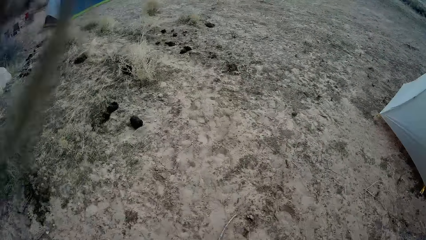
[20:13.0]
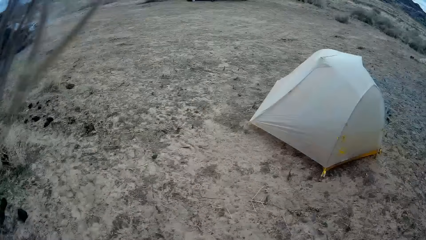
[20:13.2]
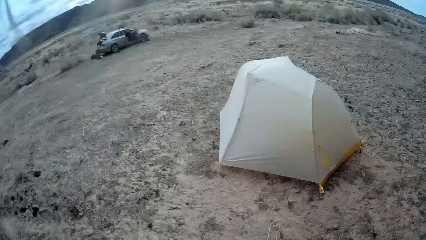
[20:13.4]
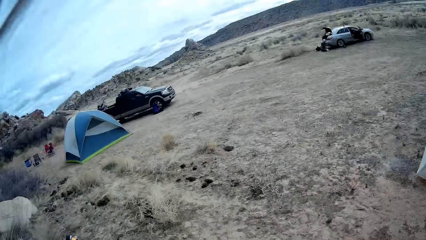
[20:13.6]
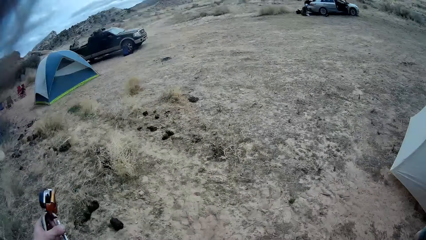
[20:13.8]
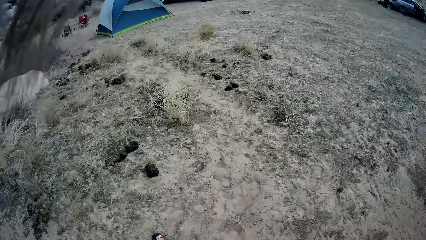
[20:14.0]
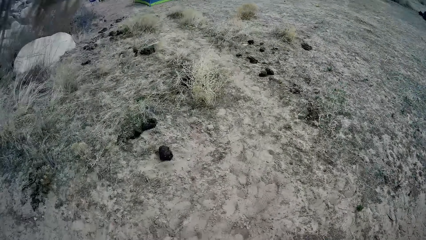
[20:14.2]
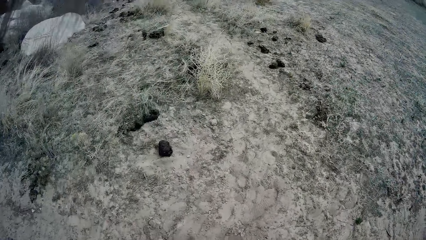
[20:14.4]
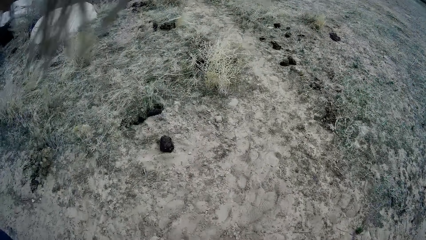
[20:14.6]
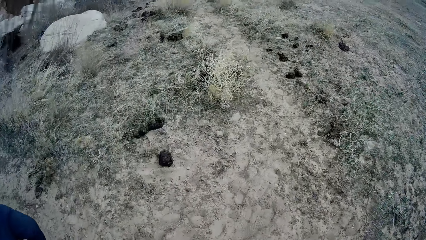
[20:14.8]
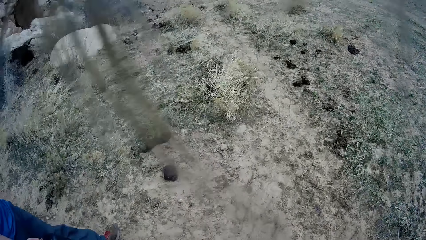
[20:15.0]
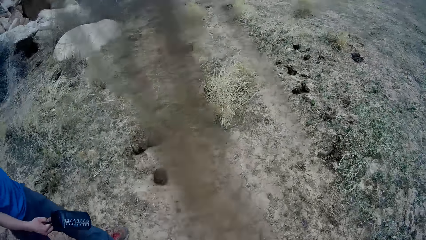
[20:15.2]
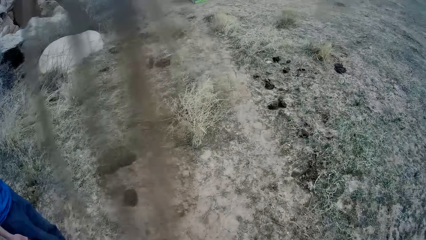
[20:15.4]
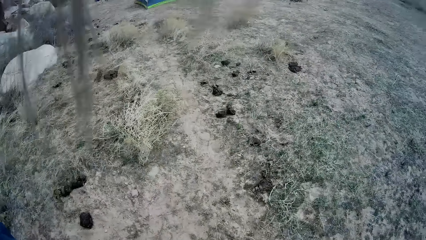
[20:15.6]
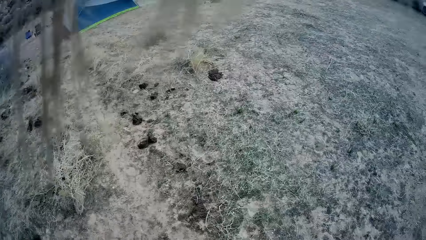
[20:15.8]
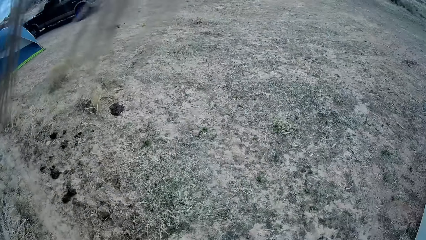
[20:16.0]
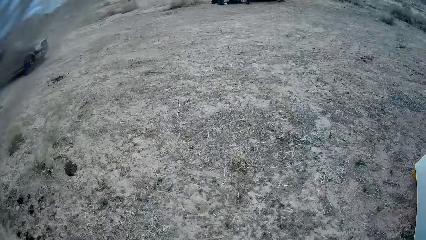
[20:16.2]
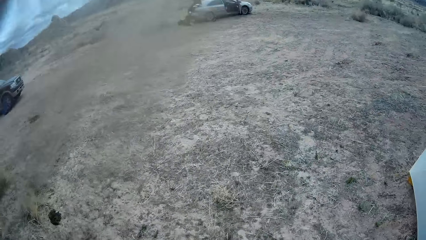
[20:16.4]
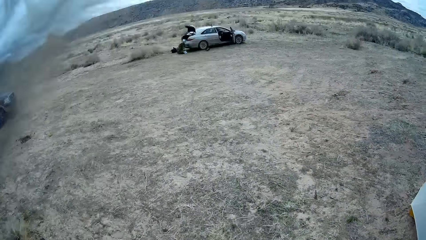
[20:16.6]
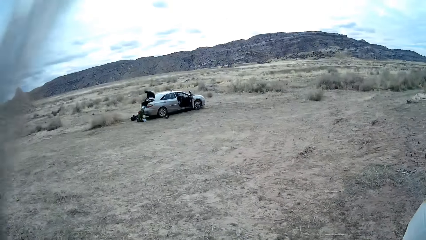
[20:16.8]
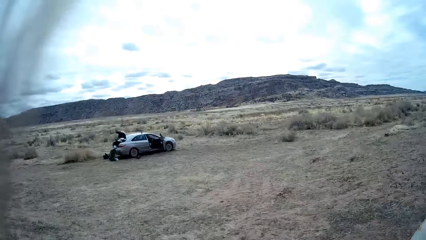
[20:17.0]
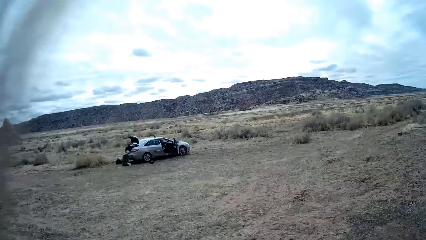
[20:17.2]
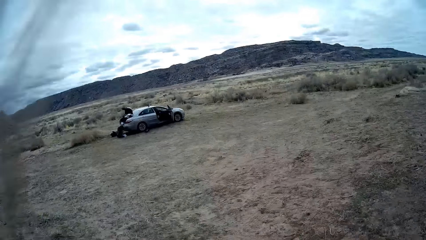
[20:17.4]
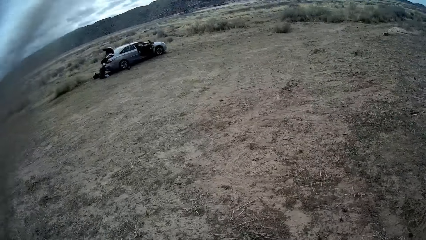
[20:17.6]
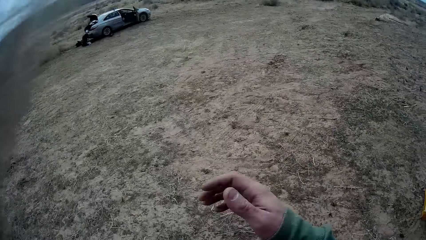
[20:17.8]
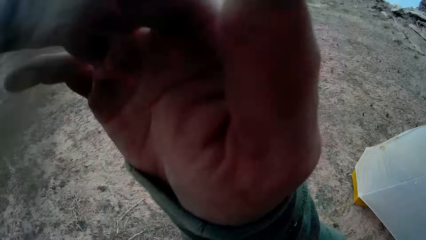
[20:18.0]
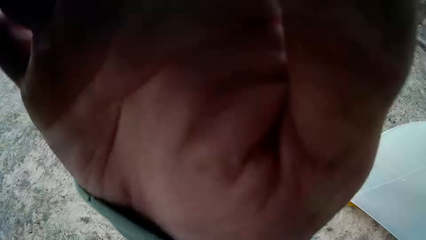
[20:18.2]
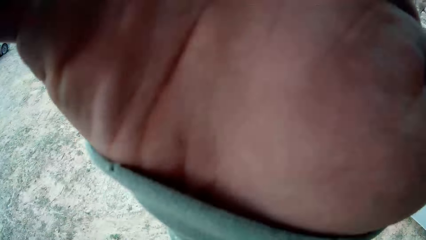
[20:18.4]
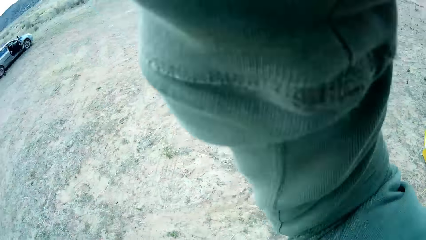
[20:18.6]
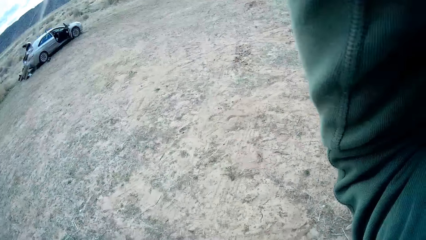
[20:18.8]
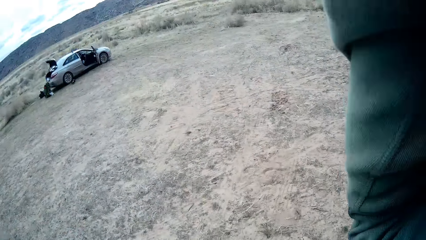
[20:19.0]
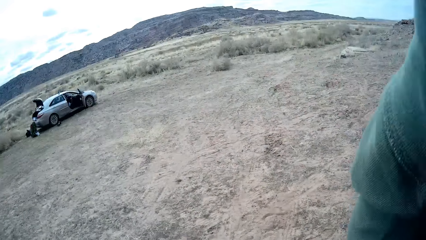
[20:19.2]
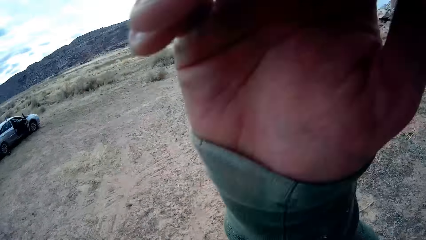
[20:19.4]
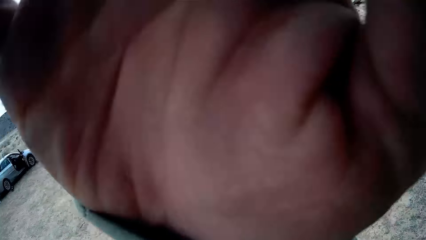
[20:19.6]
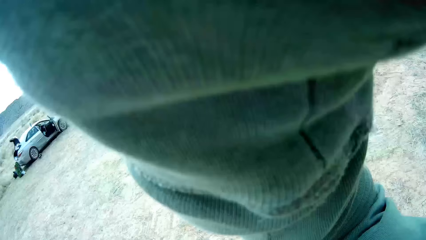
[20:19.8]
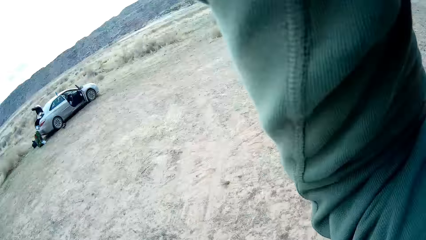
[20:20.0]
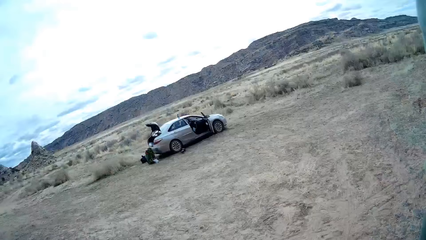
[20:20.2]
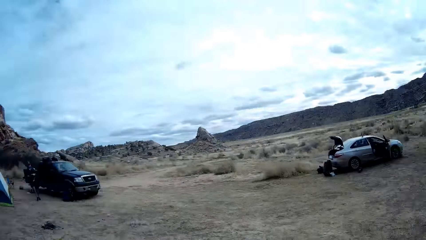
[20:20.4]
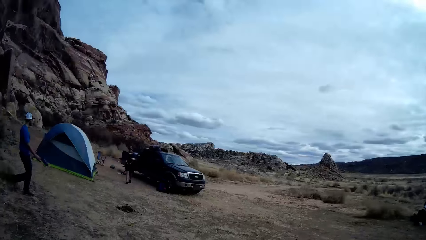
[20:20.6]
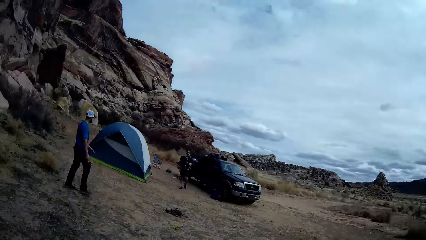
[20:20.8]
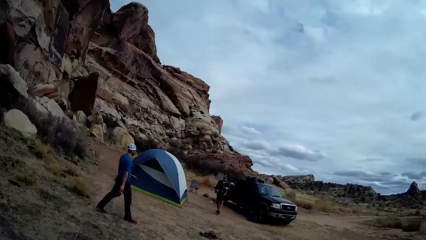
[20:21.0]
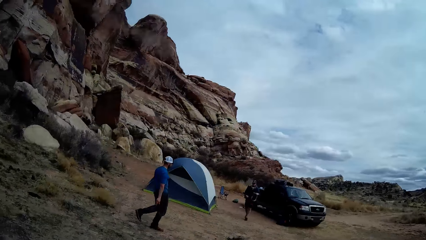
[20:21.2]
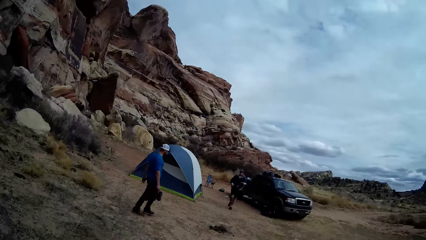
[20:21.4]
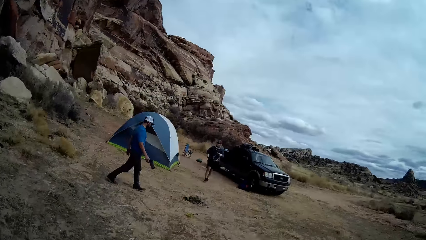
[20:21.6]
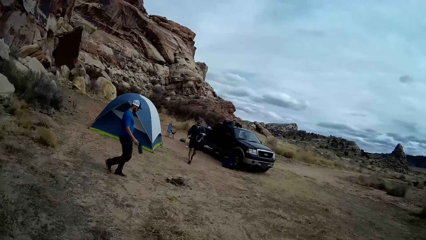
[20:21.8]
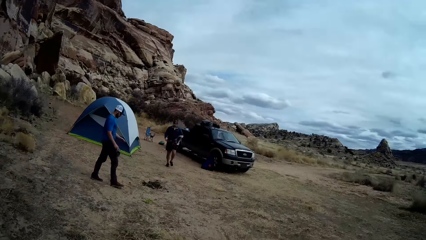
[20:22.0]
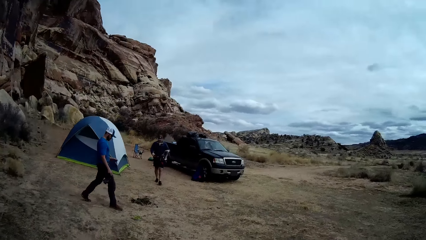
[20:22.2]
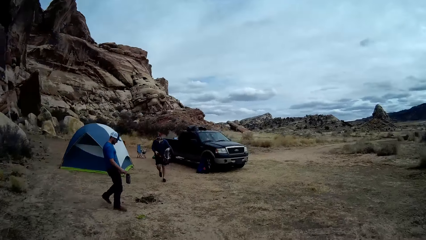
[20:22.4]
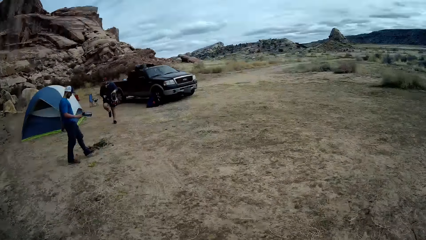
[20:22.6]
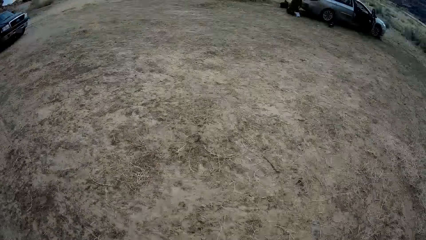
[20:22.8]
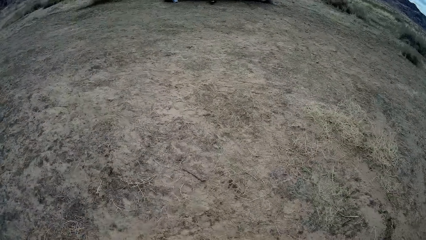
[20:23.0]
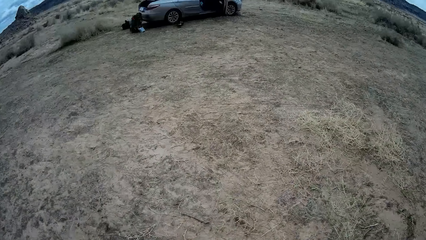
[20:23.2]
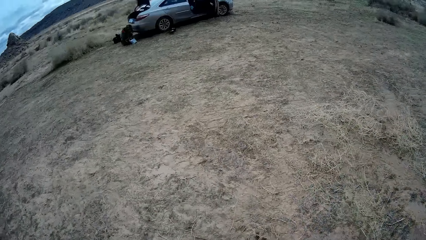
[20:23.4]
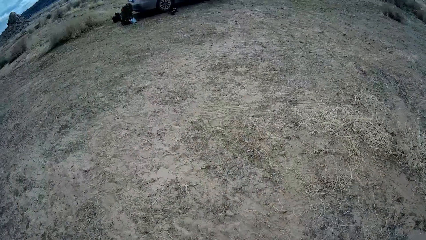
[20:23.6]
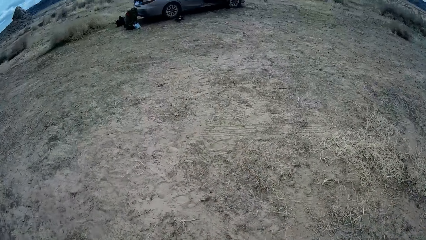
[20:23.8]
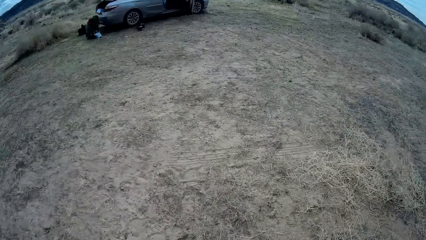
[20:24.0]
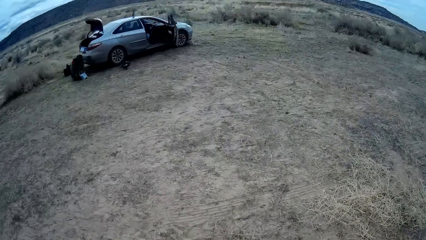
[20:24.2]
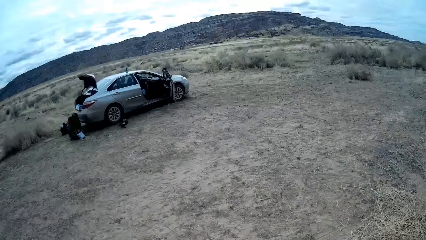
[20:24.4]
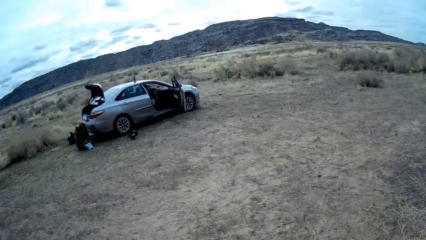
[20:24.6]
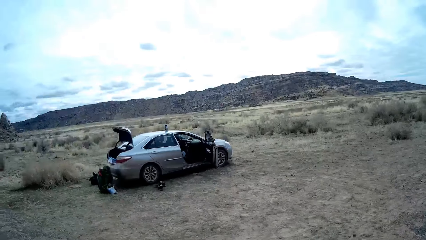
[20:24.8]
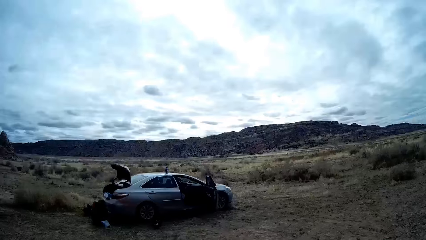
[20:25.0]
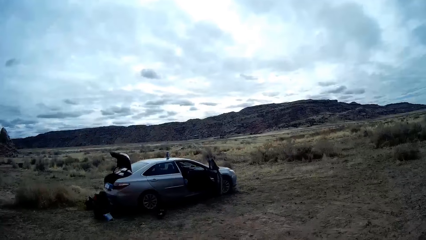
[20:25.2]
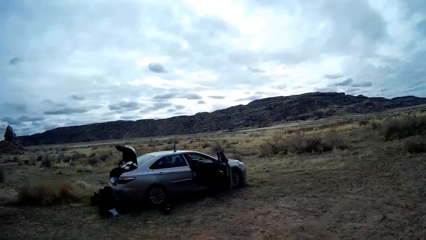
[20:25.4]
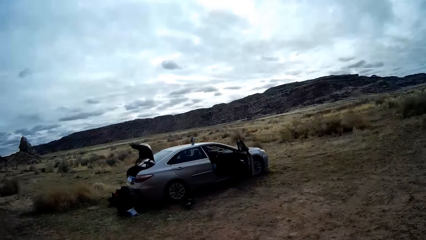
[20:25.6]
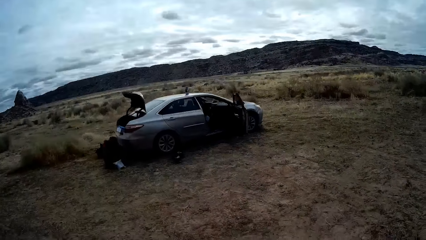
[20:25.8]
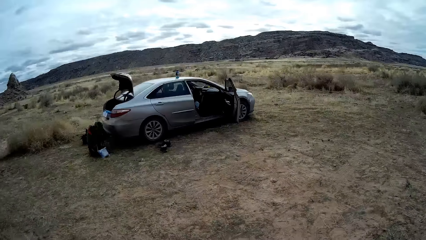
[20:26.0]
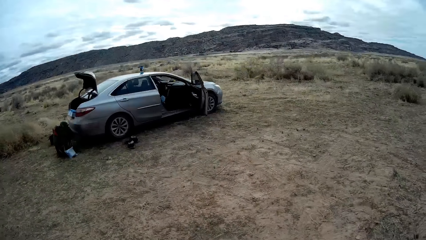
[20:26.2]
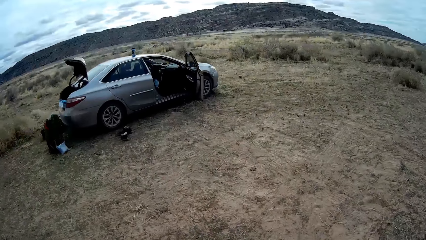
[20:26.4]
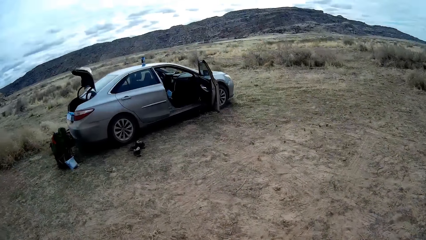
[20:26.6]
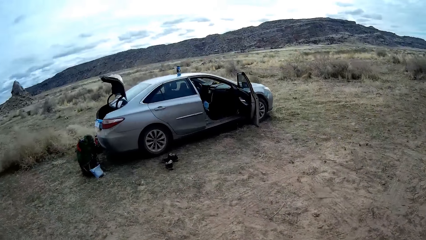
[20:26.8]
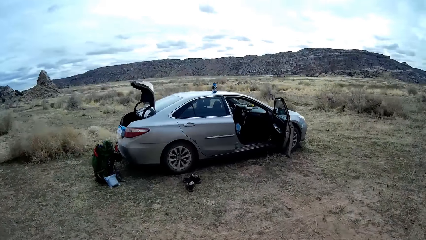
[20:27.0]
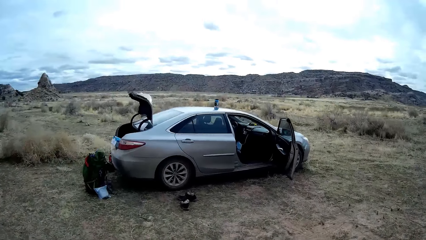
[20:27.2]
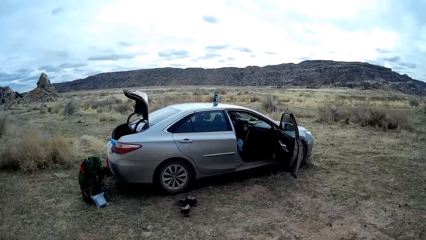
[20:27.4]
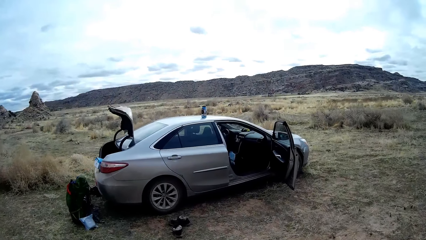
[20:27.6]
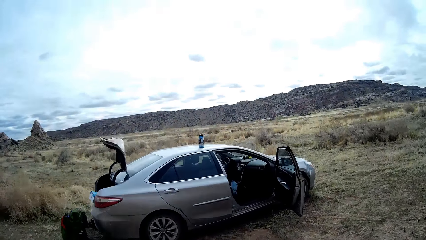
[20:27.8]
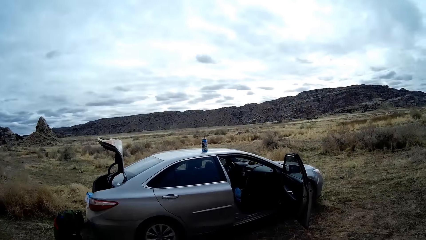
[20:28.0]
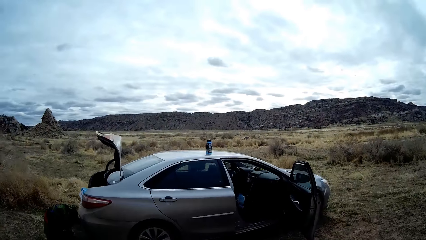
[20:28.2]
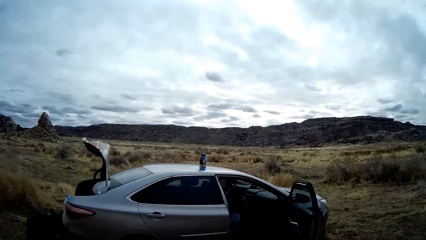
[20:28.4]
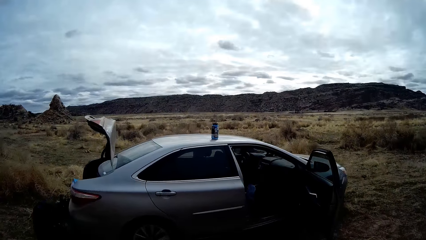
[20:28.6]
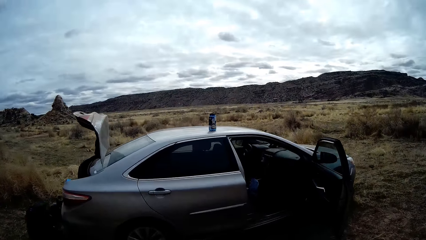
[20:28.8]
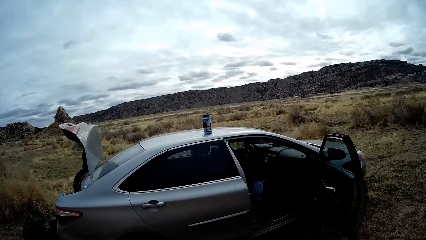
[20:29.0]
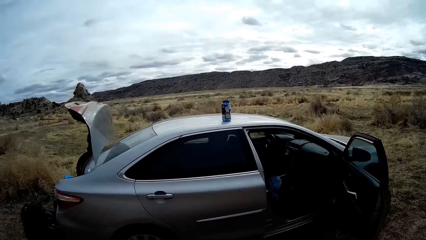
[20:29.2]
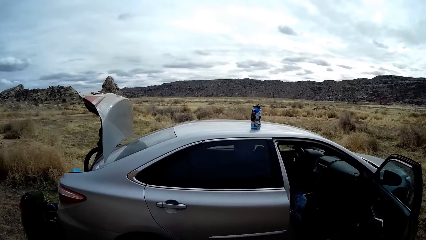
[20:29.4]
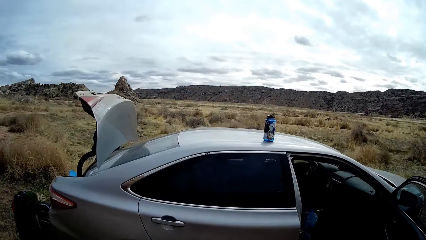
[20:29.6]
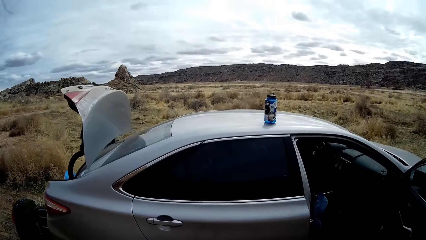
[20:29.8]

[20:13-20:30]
A man walks towards a car. The camera wearer moves a hand. He touches the camera on his head with his right hand. Another man walks around.
